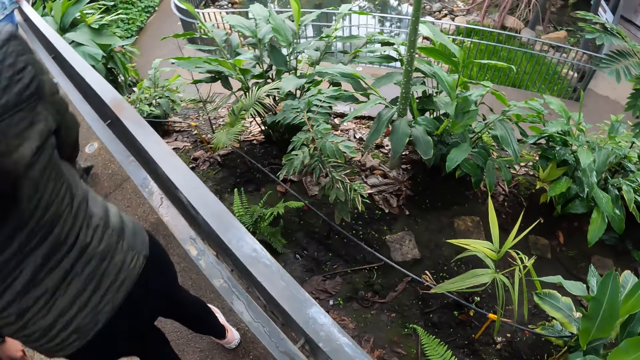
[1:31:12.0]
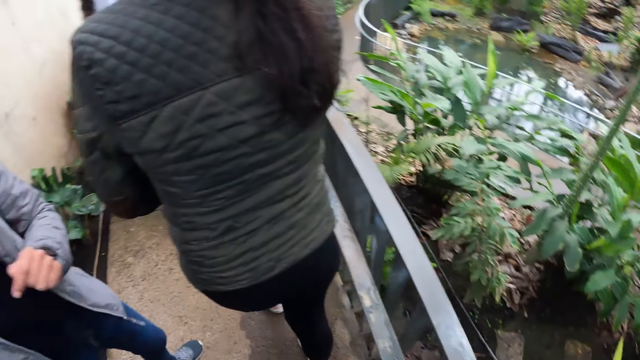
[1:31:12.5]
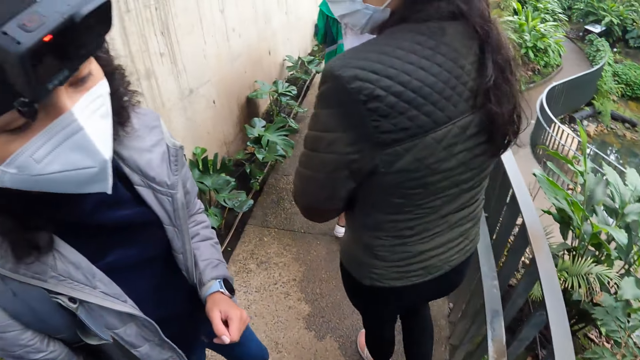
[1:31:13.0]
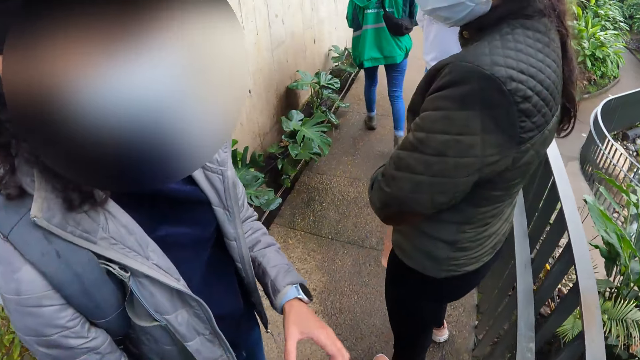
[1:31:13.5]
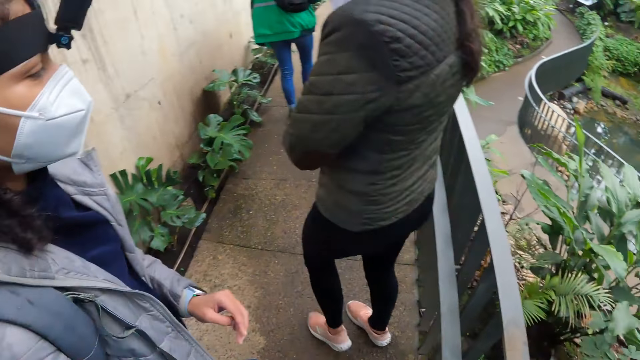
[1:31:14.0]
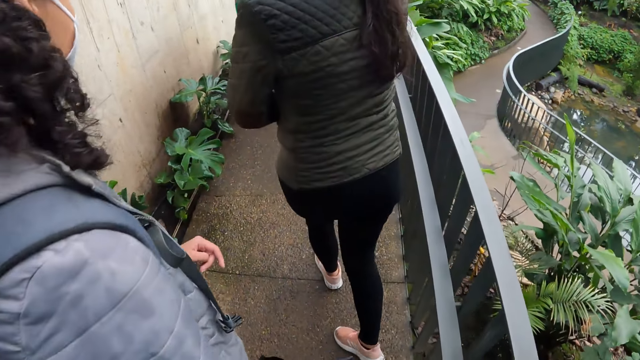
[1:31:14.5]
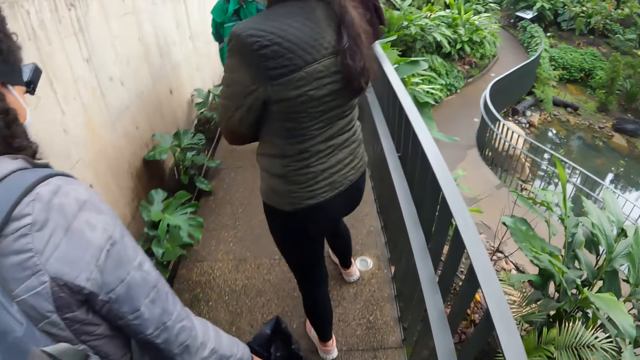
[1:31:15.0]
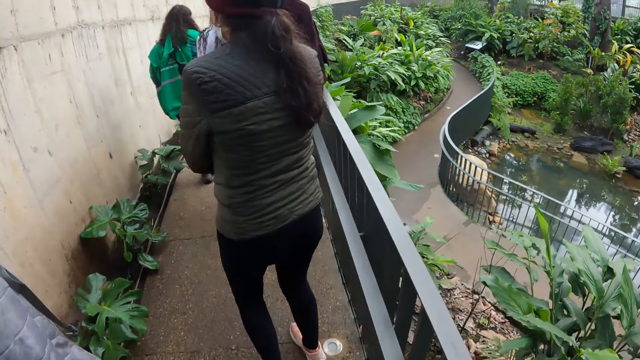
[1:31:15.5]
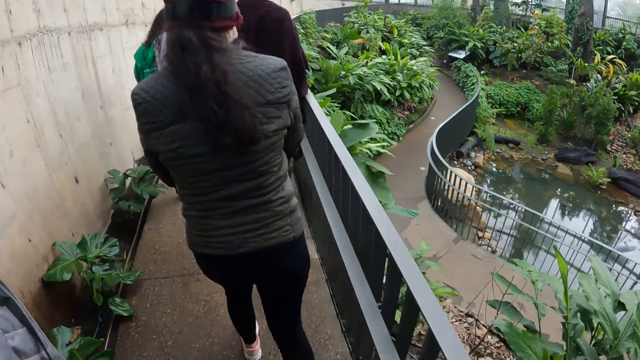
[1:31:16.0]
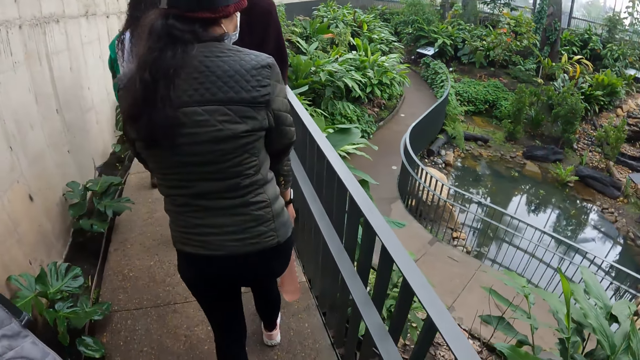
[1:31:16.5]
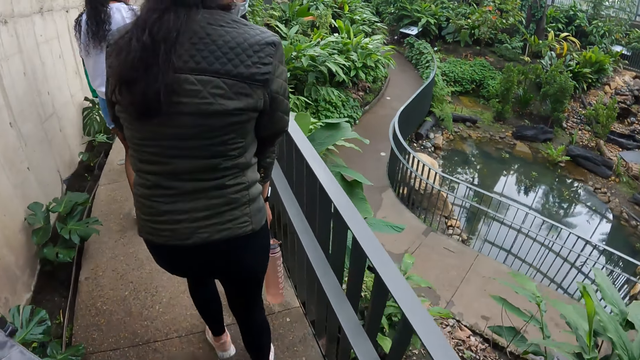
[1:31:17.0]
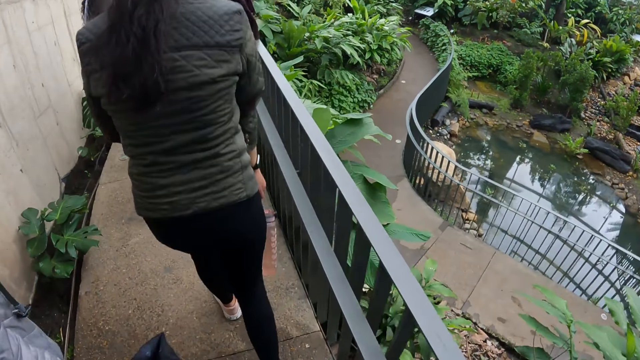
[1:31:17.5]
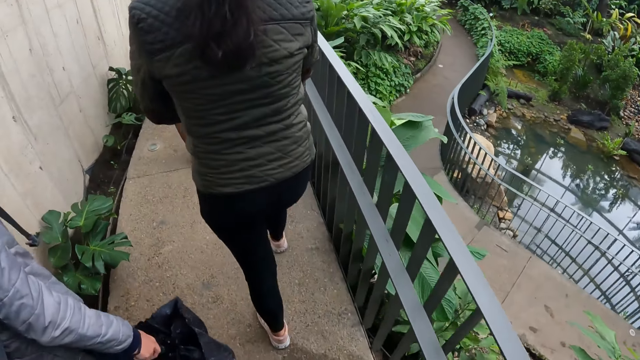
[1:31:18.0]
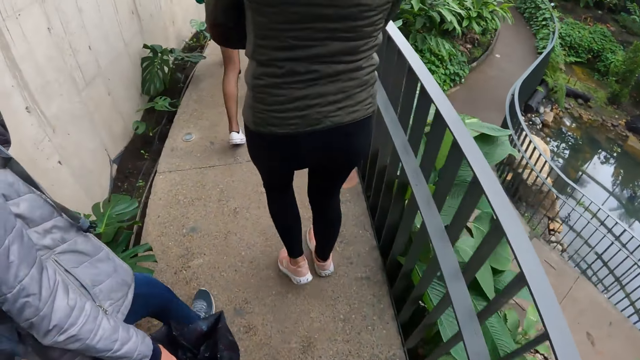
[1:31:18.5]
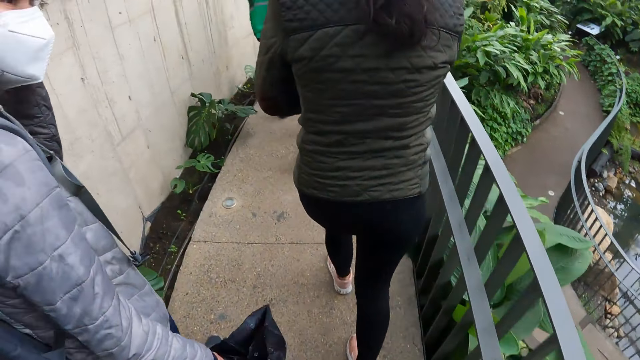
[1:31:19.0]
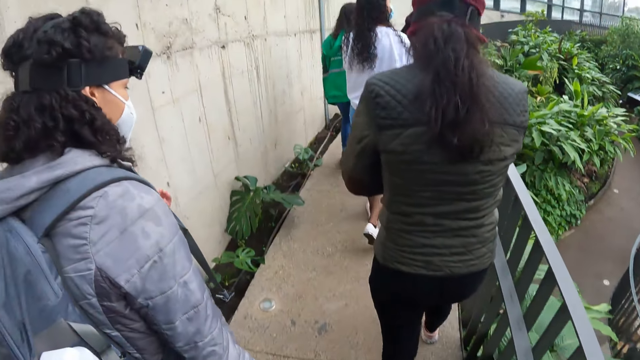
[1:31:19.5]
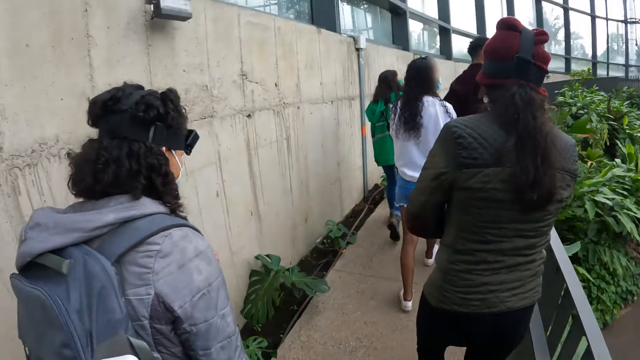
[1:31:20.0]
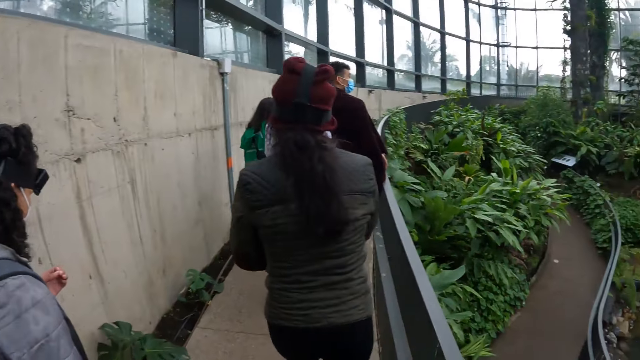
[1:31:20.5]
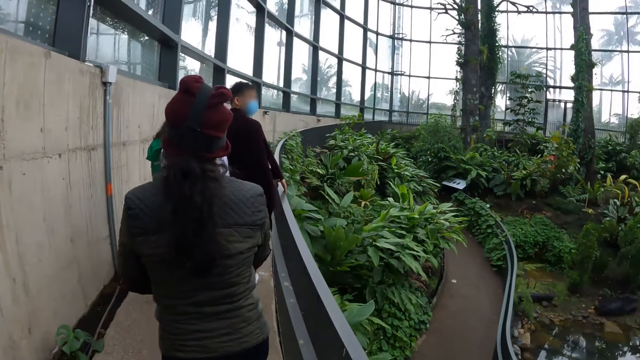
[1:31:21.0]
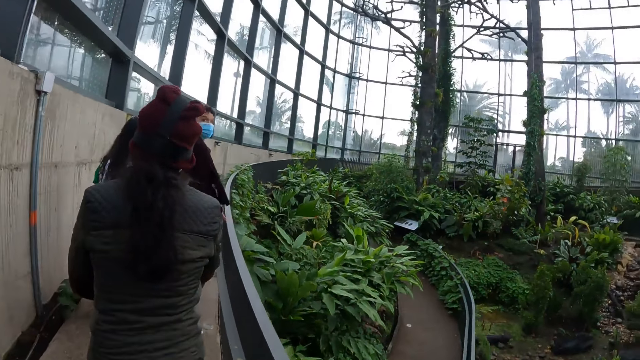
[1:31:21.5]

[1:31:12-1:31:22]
The woman talks to the camera wearer. The camera wearer walks on the pavement.

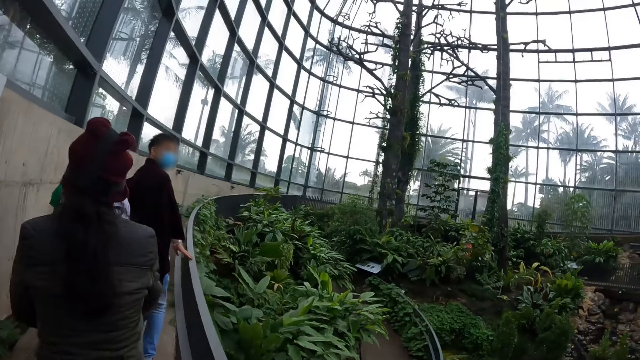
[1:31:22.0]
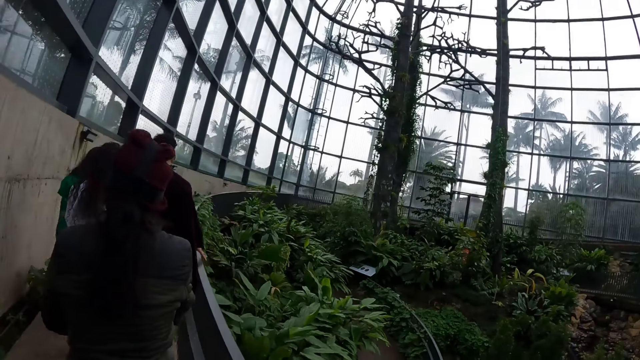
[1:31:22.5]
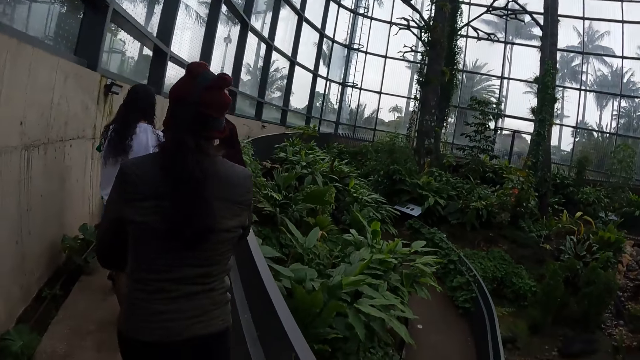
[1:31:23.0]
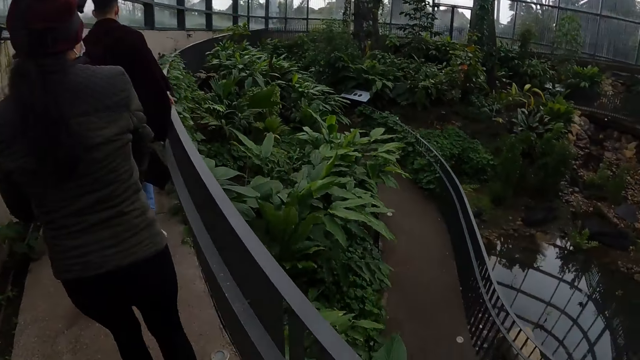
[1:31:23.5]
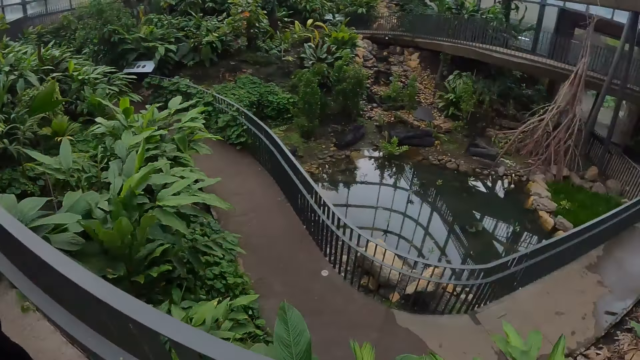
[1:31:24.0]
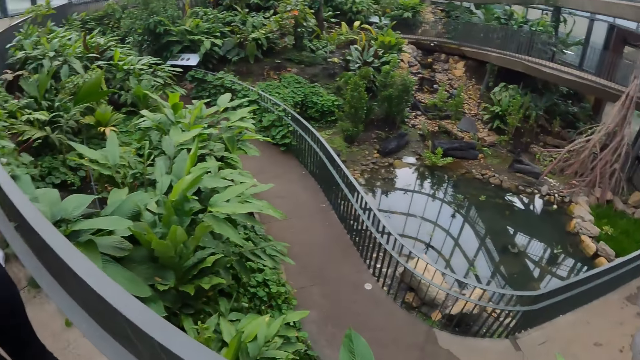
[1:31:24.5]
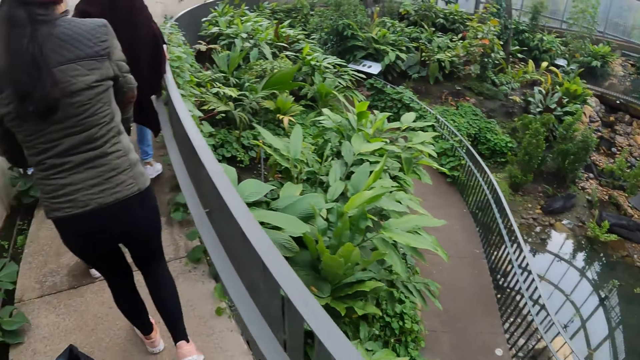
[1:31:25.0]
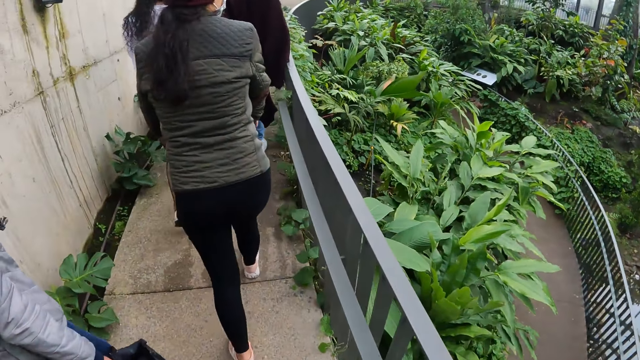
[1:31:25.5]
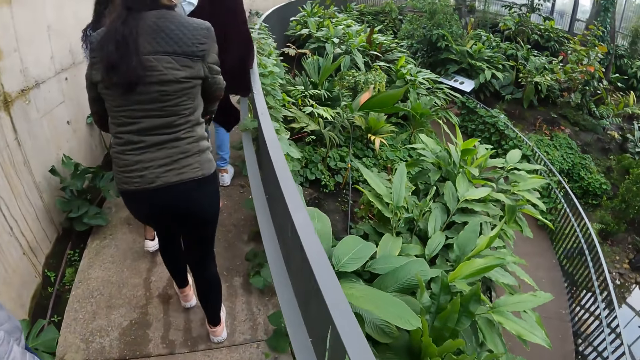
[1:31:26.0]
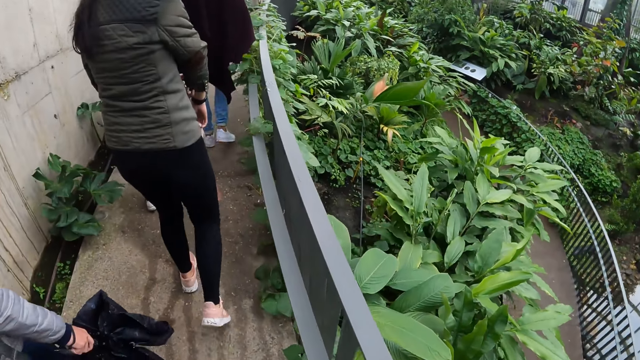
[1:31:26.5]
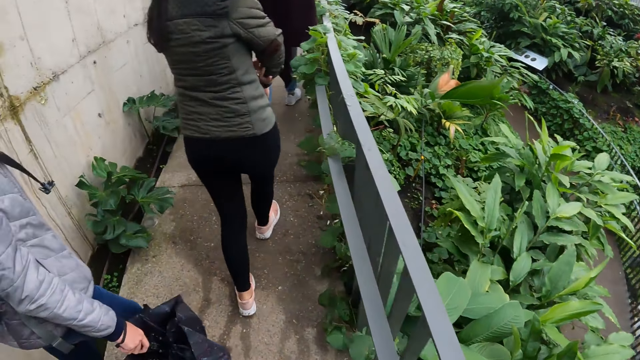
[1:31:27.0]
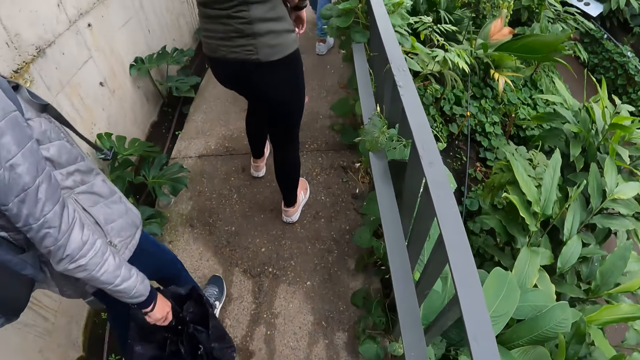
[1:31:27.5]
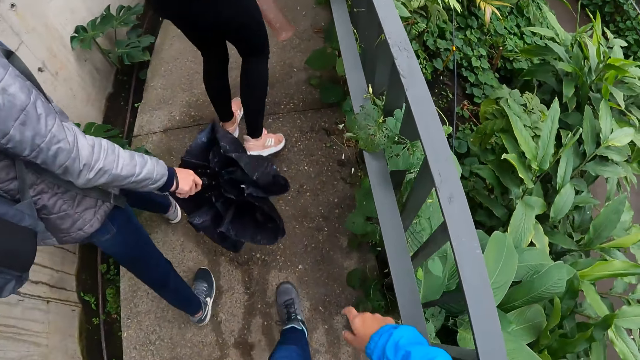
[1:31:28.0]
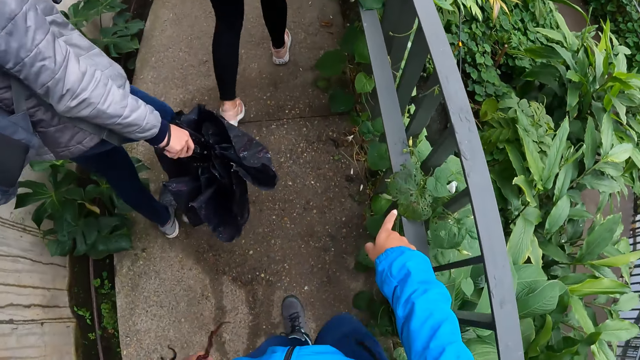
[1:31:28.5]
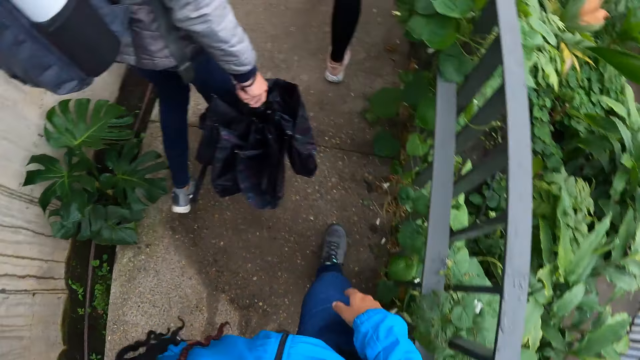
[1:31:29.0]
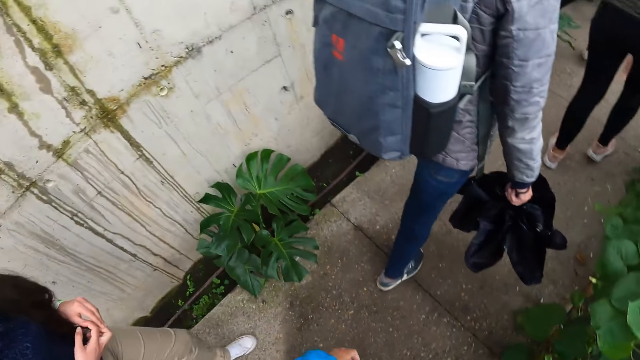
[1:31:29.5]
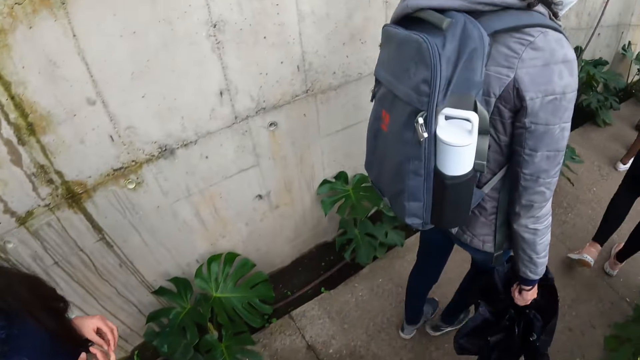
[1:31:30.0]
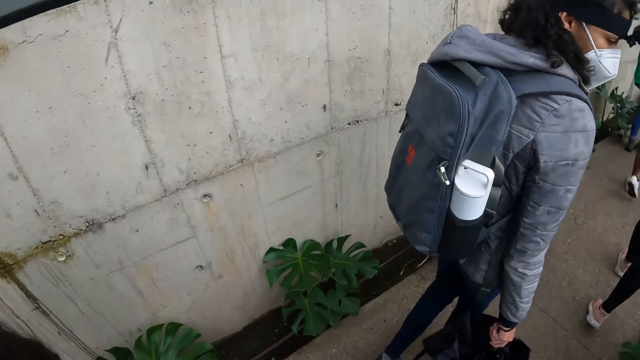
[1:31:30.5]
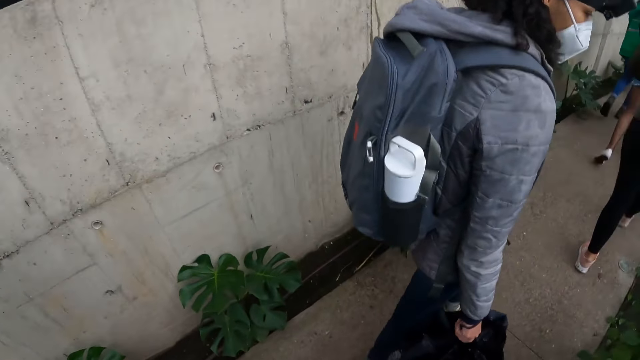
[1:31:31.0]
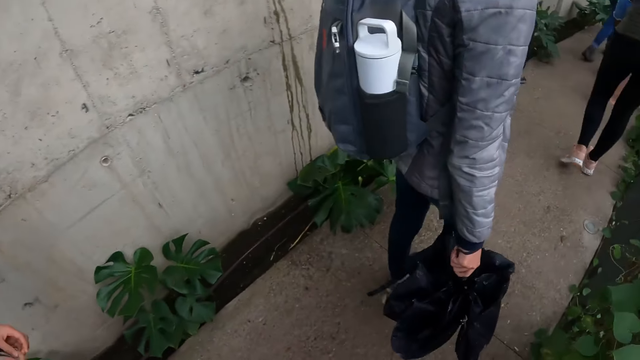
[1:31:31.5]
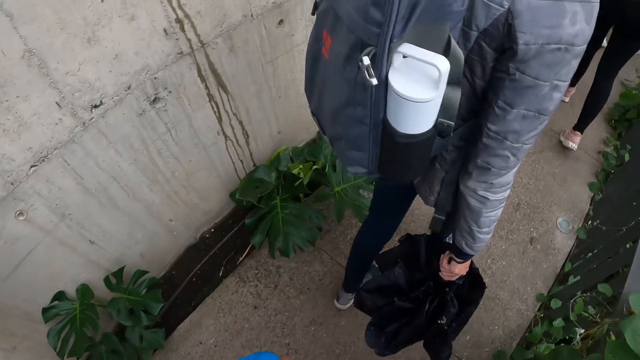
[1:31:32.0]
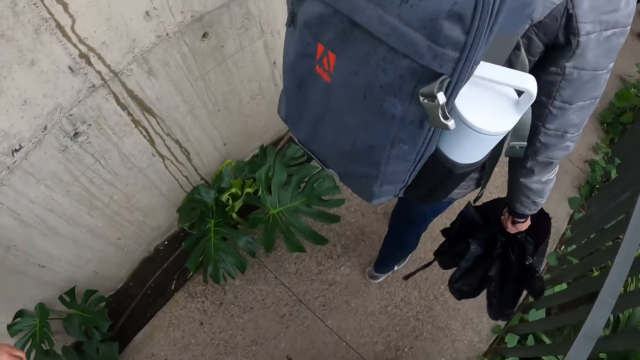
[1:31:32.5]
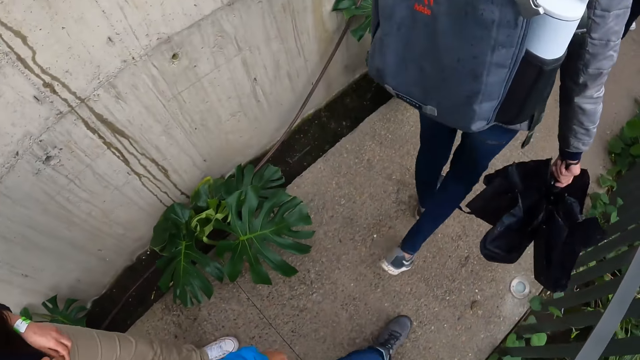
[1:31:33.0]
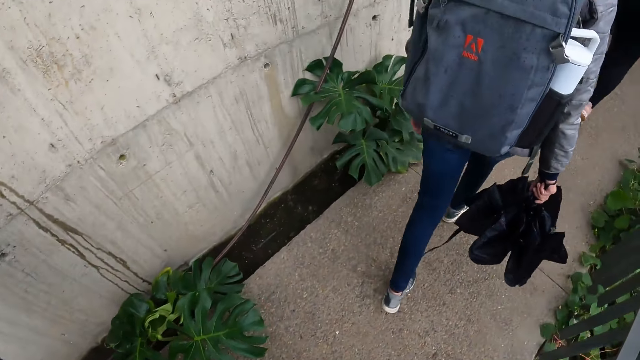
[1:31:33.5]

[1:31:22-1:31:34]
The camera wearer looks around. She points her right hand to a plant below the bridge. She talks to a woman. The camera wearer walks on the pavement.
